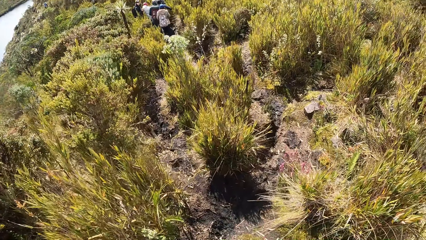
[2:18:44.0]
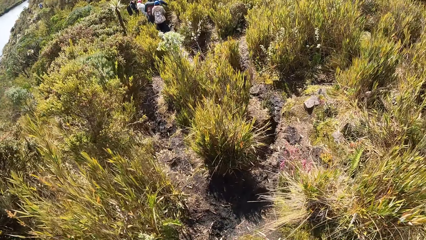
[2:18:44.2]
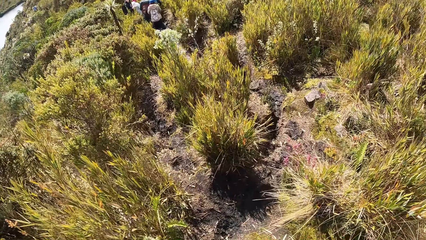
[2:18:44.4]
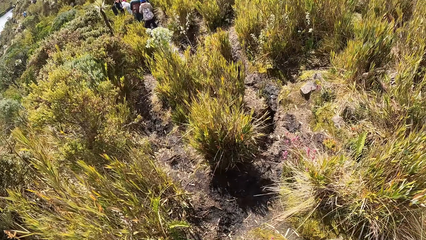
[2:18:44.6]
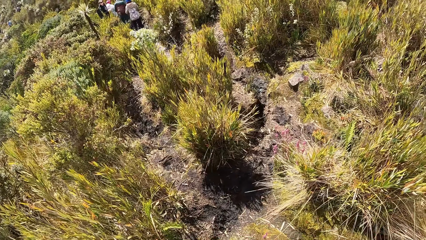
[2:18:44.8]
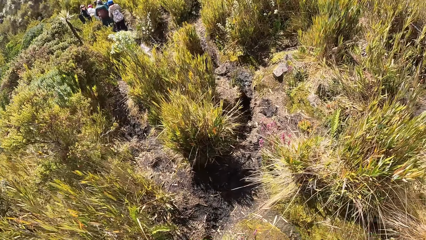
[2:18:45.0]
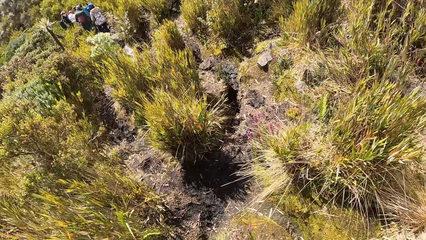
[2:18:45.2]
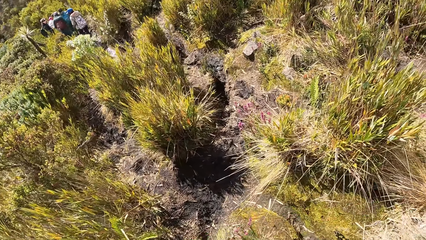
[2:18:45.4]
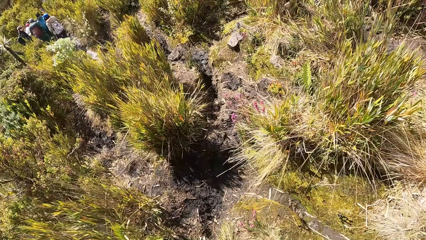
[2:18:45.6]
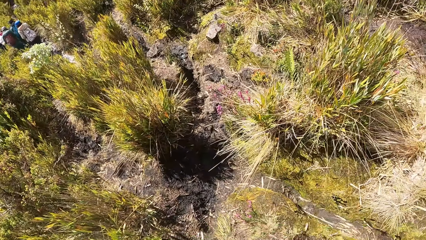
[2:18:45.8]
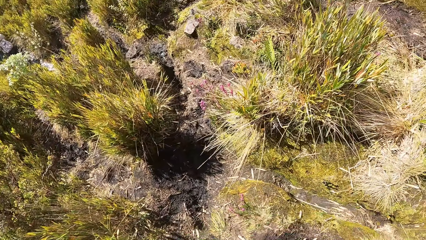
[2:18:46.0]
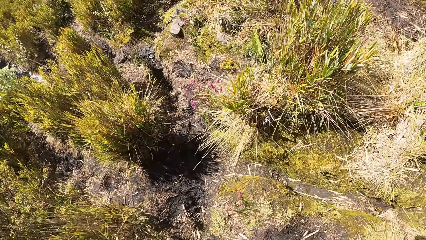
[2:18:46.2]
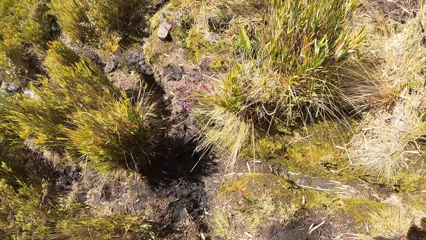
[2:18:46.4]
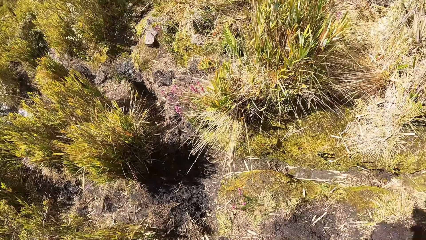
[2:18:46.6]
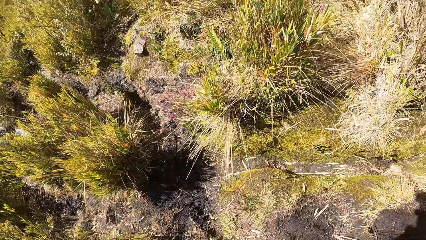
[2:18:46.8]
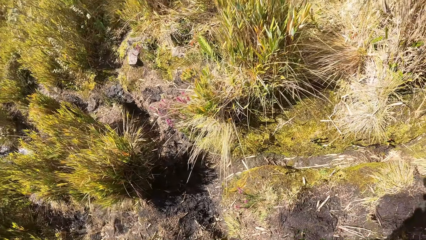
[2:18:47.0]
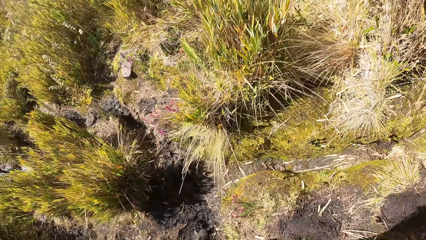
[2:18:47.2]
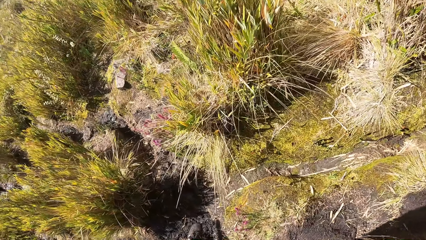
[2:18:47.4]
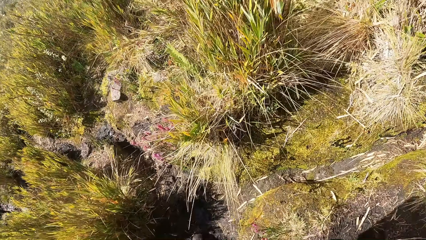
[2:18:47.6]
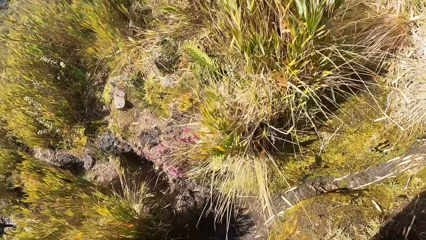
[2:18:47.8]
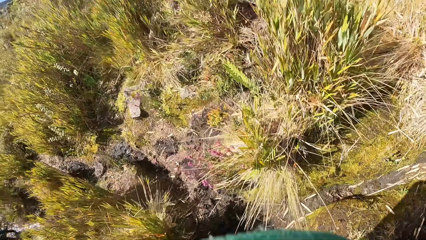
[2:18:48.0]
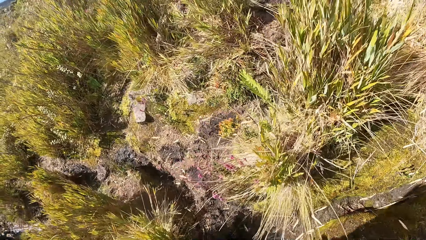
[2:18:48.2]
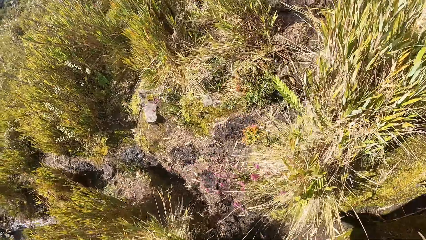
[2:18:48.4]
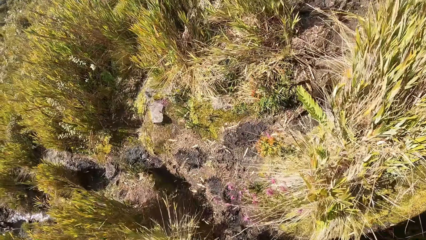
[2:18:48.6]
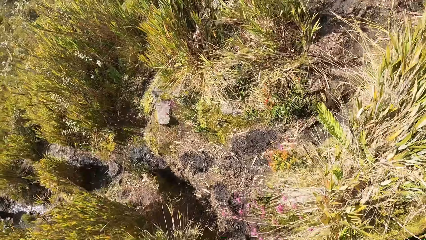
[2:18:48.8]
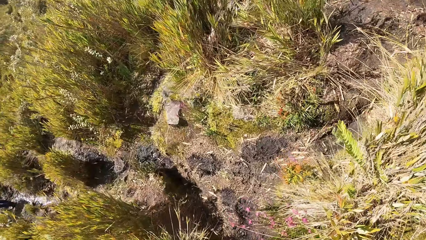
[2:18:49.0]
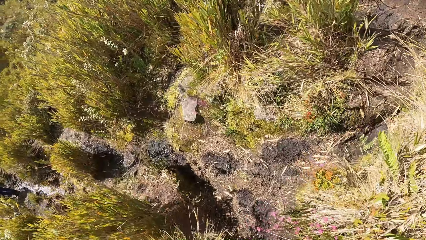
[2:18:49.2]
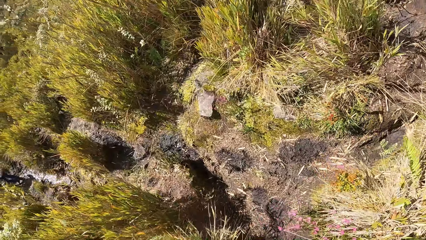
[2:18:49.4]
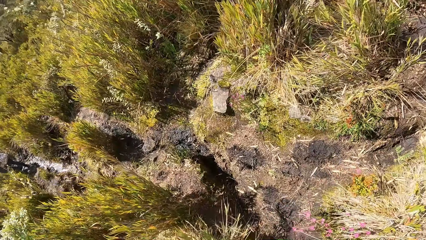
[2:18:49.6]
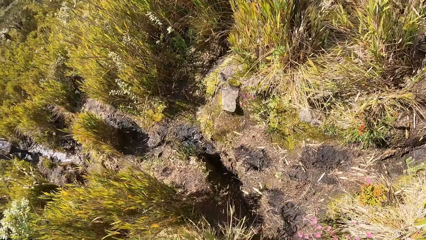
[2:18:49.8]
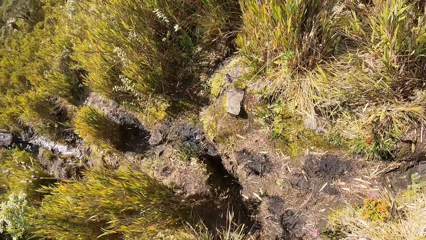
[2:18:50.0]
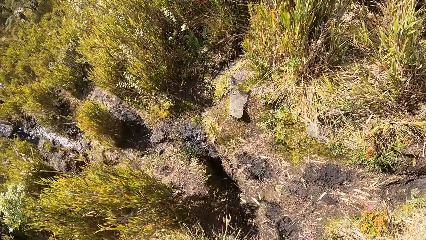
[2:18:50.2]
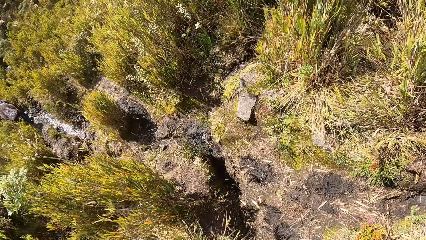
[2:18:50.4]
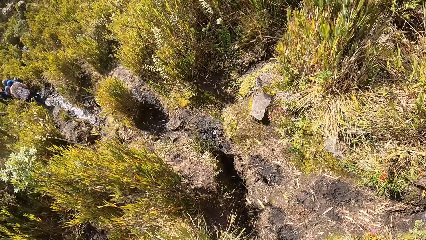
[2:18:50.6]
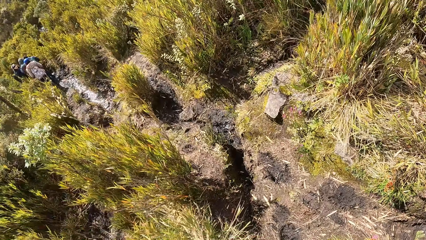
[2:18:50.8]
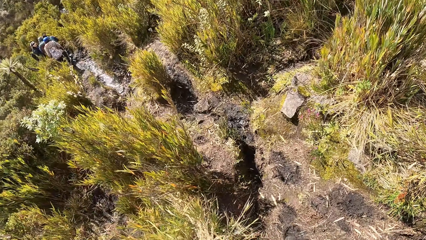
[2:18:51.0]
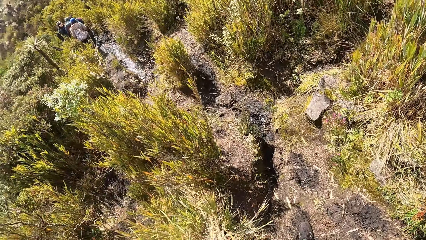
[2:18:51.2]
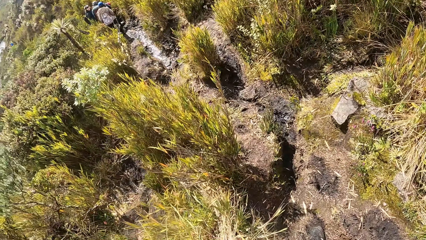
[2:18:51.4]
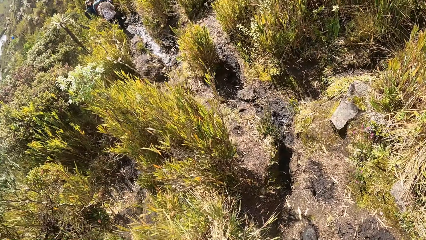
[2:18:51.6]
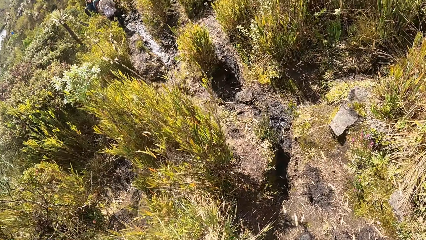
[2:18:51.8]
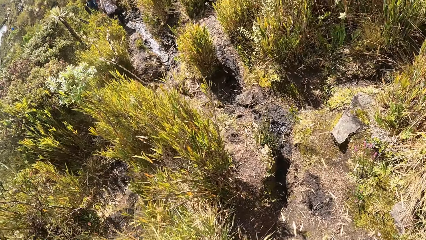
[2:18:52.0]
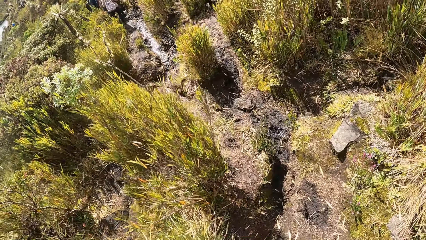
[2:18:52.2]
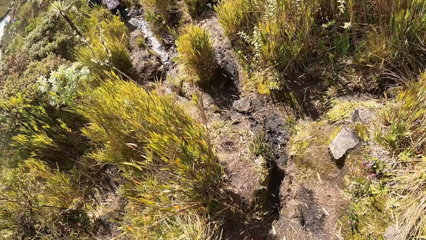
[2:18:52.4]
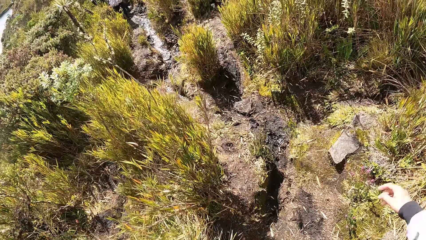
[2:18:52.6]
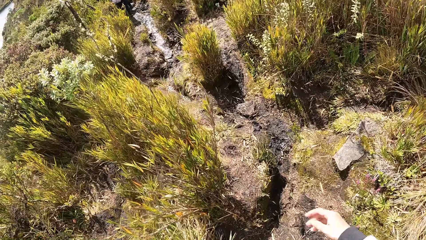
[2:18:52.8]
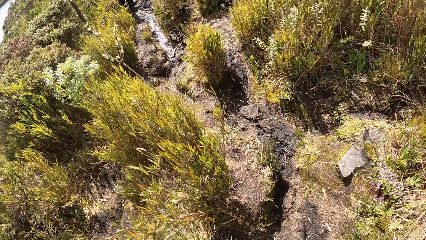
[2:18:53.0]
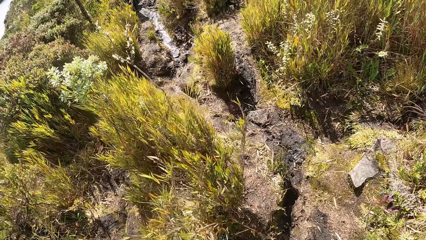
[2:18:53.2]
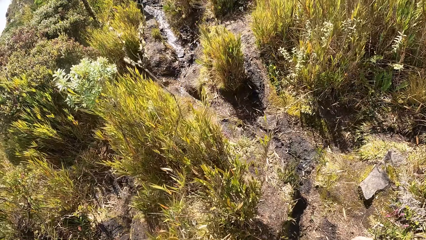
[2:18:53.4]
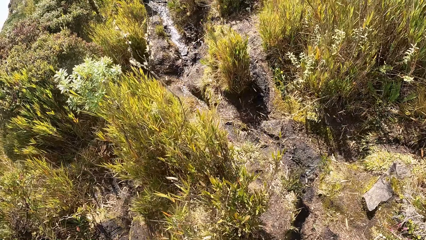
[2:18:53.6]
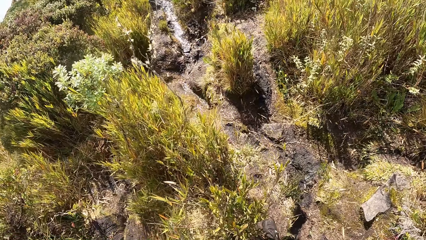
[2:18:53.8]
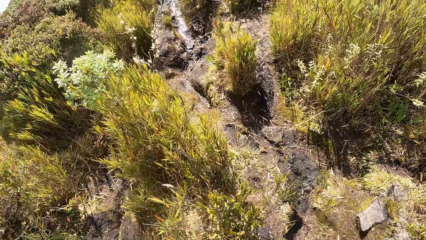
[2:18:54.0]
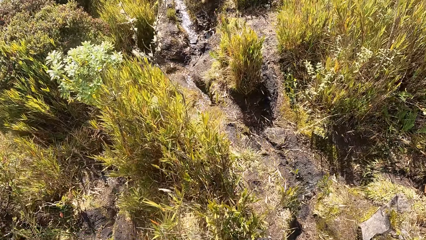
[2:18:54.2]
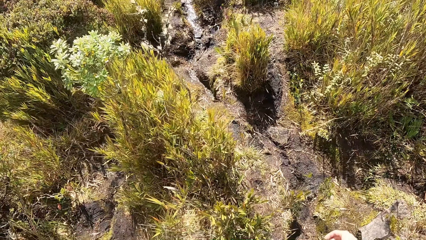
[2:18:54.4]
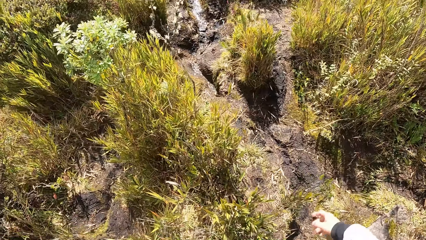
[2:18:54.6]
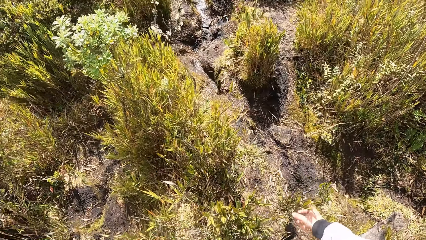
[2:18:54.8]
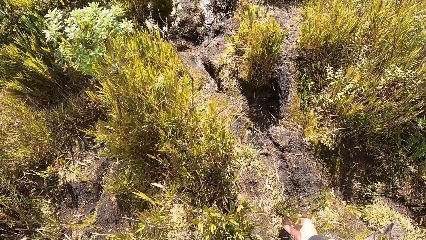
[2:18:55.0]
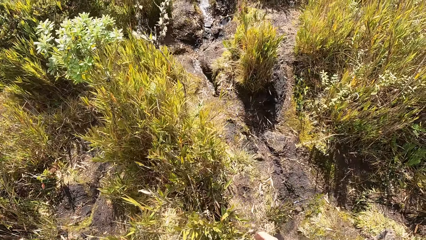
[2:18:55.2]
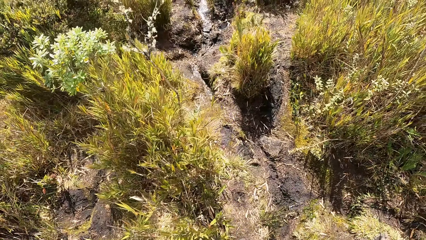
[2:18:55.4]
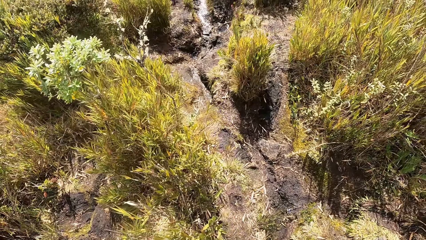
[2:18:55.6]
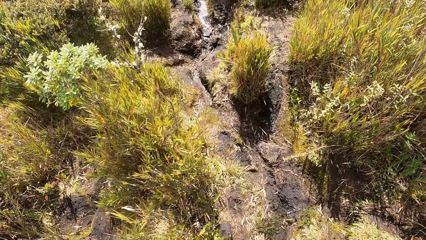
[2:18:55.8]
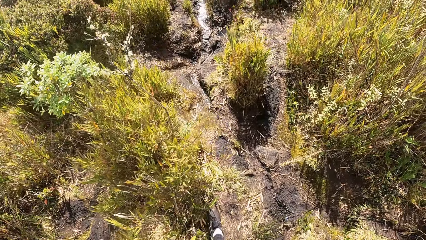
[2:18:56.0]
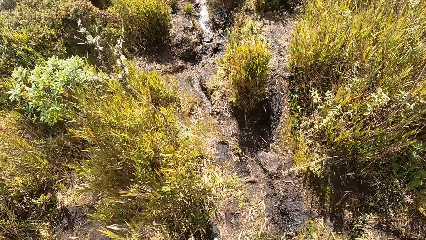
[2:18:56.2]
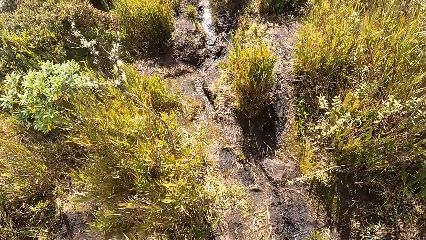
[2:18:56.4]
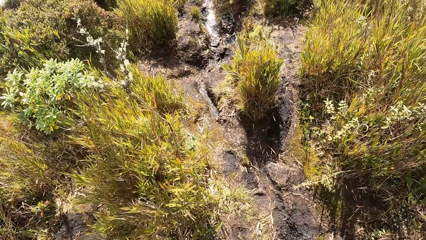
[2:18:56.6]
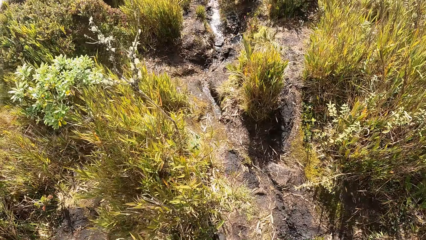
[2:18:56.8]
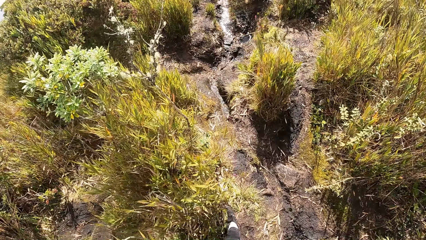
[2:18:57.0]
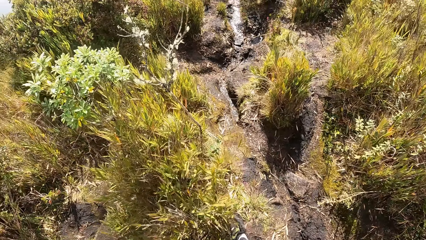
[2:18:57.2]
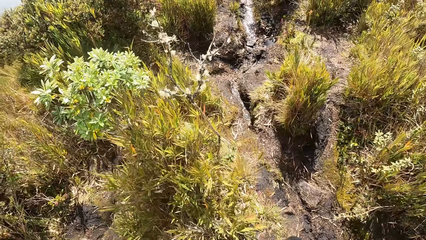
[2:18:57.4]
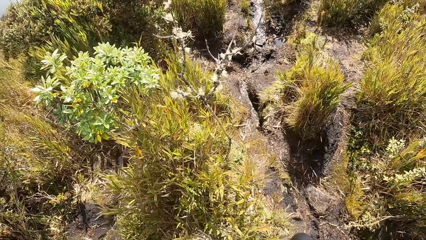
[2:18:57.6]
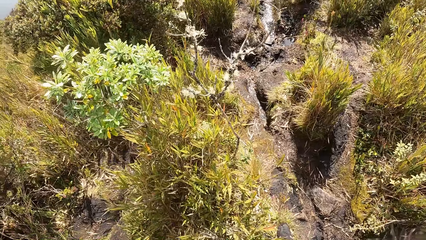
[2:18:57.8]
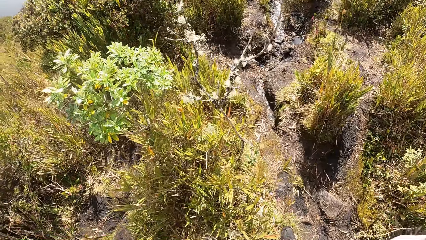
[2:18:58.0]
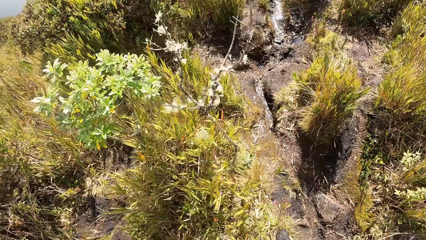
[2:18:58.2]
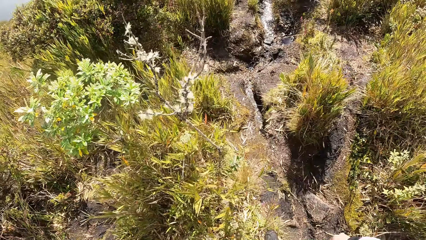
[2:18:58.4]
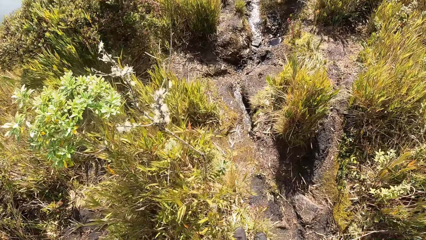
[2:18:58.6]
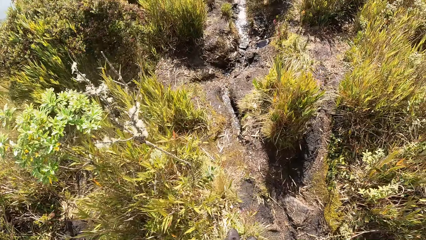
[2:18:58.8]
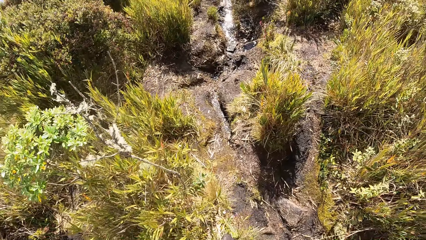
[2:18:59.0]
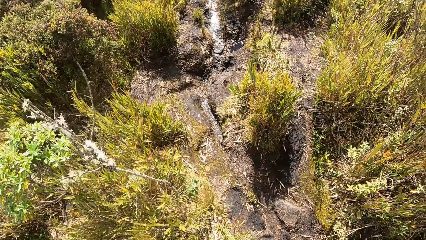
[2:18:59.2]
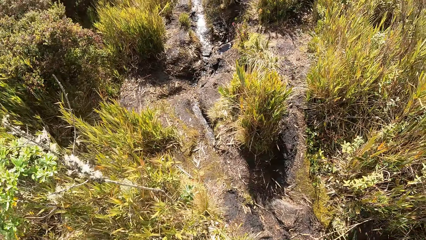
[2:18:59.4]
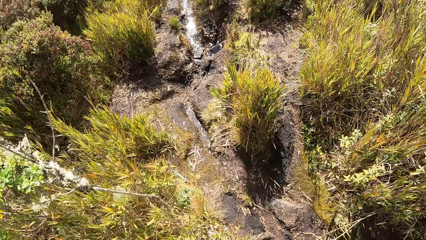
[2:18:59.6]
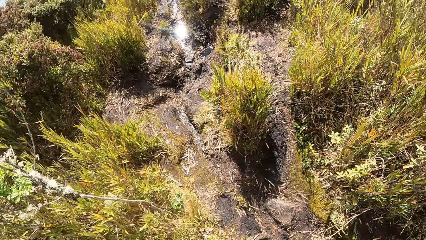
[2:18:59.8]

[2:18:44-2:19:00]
The camera wearer moves their hand. They walk.
